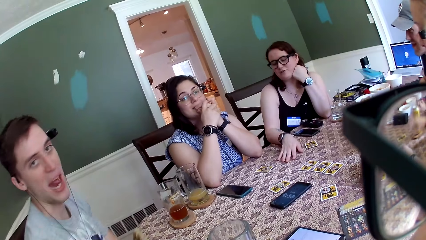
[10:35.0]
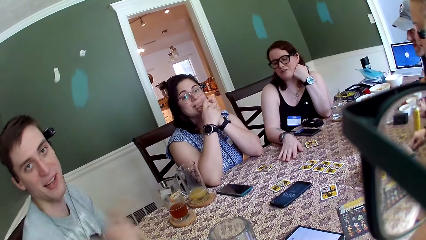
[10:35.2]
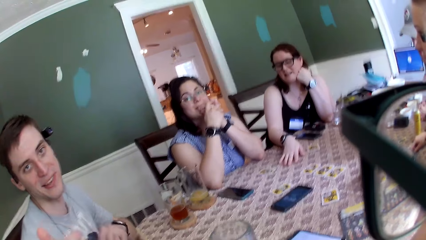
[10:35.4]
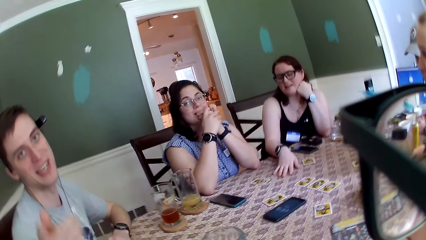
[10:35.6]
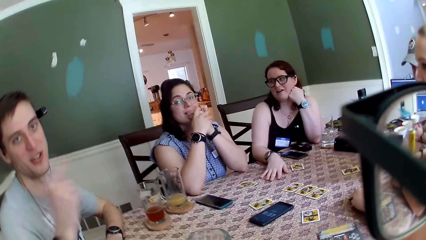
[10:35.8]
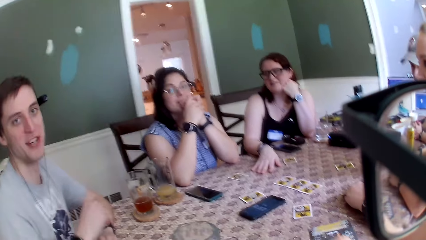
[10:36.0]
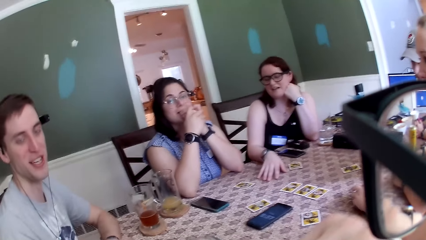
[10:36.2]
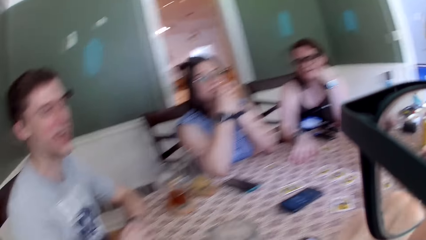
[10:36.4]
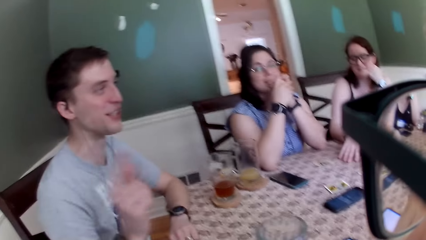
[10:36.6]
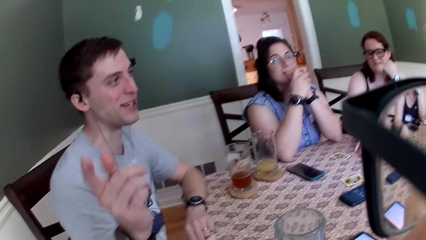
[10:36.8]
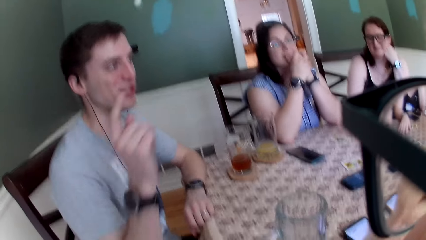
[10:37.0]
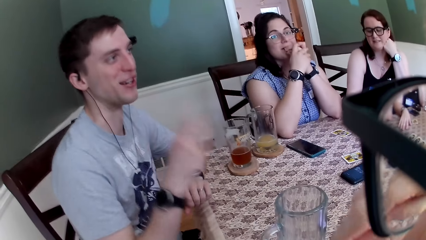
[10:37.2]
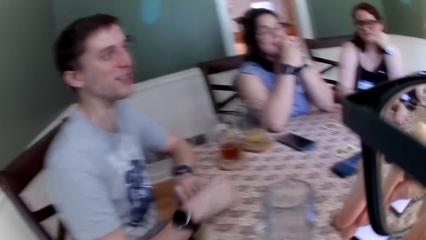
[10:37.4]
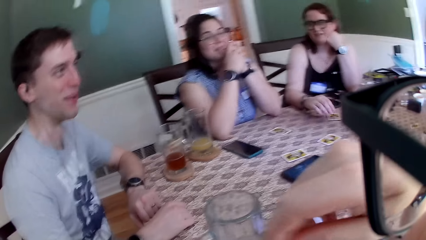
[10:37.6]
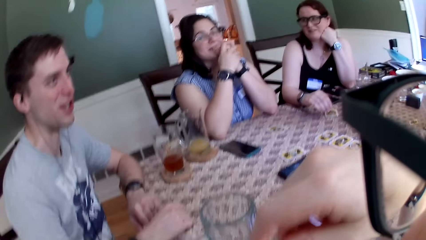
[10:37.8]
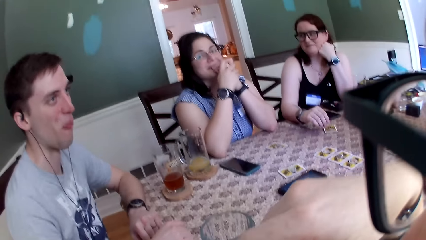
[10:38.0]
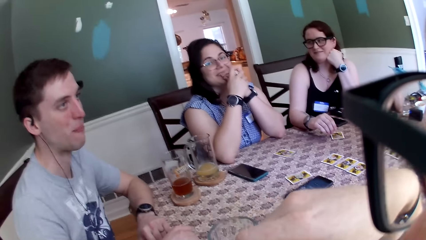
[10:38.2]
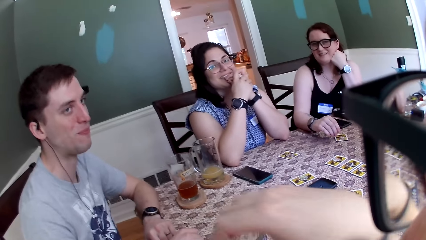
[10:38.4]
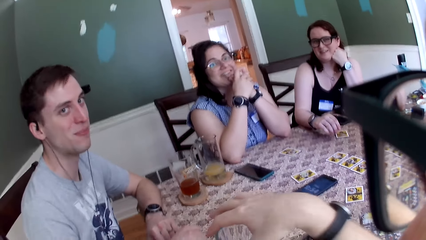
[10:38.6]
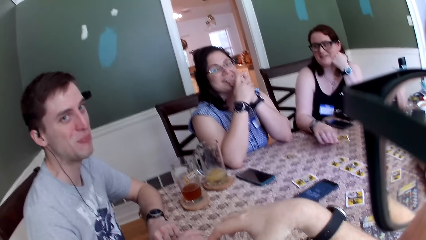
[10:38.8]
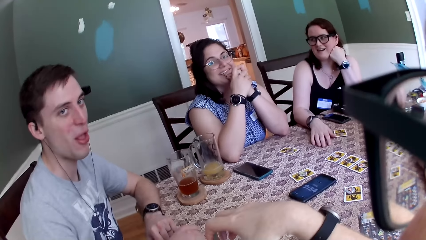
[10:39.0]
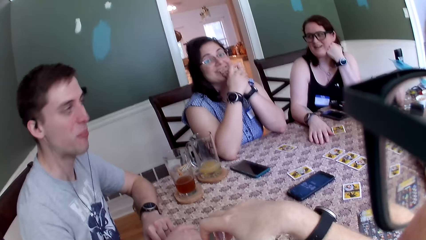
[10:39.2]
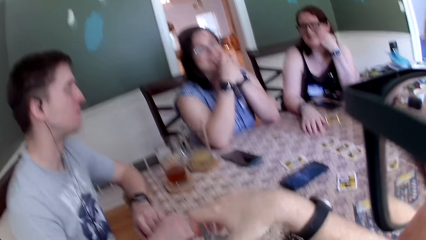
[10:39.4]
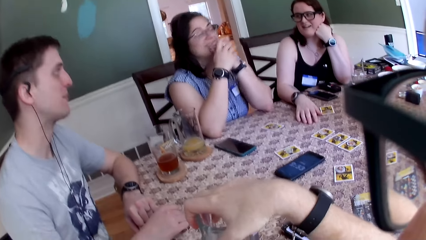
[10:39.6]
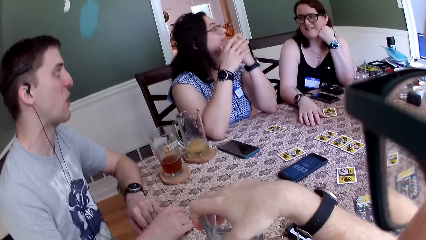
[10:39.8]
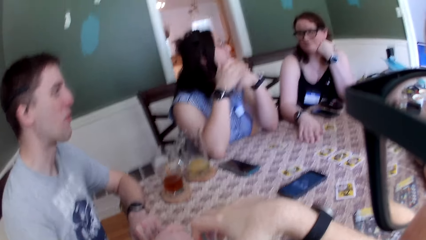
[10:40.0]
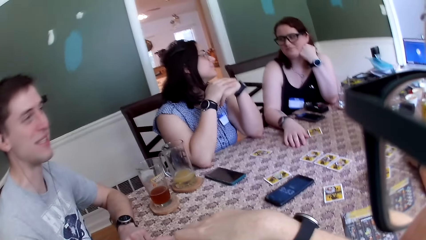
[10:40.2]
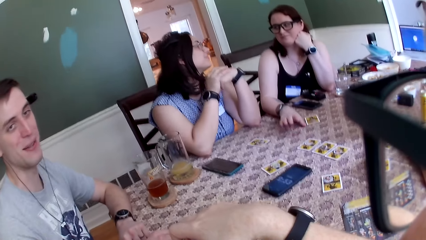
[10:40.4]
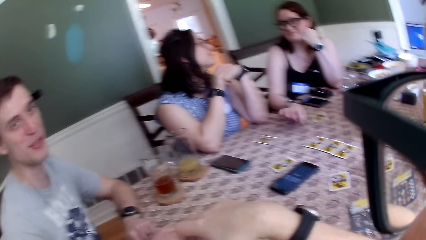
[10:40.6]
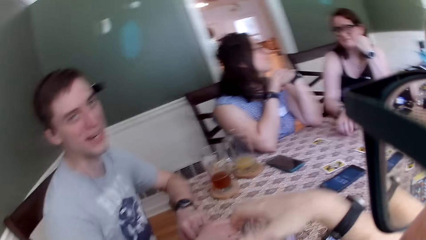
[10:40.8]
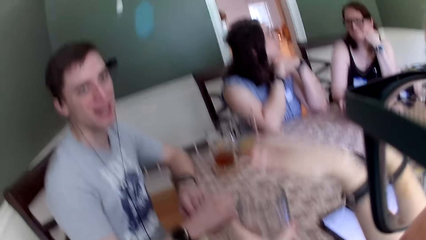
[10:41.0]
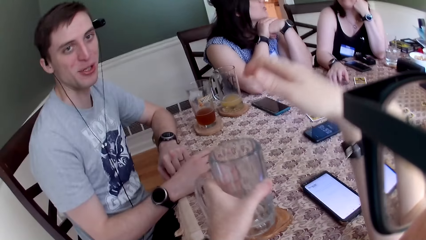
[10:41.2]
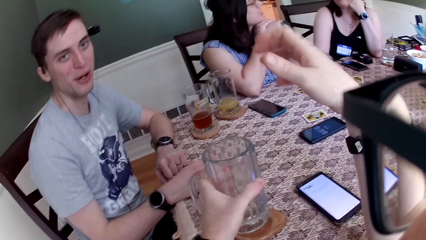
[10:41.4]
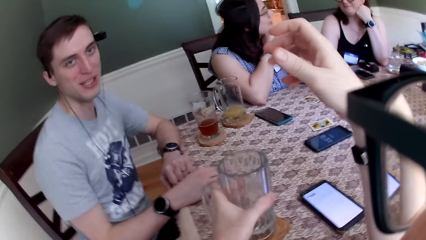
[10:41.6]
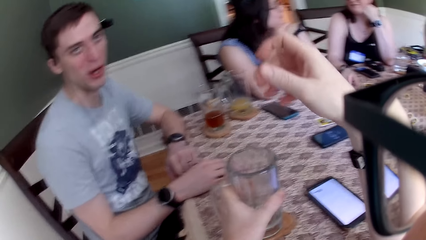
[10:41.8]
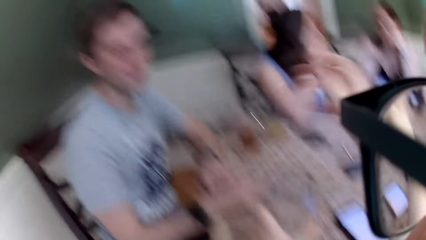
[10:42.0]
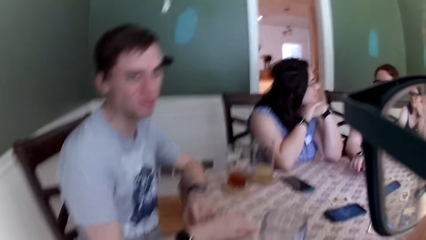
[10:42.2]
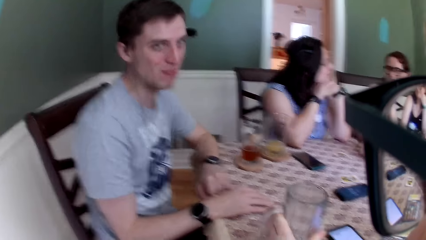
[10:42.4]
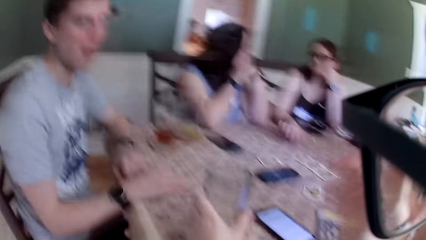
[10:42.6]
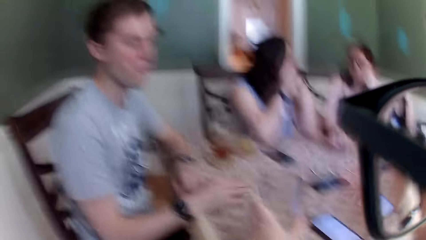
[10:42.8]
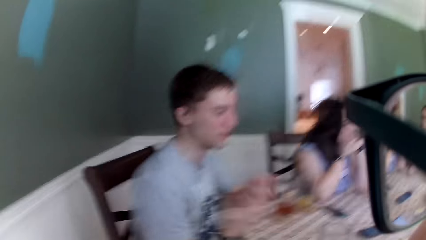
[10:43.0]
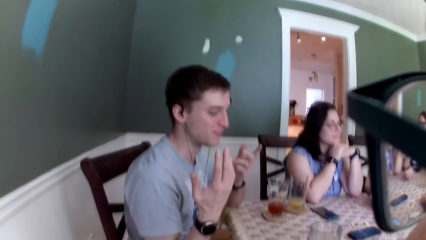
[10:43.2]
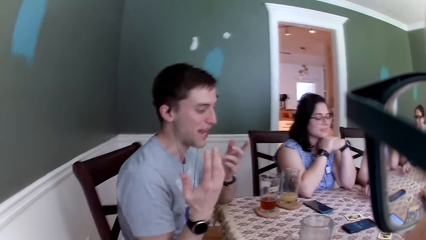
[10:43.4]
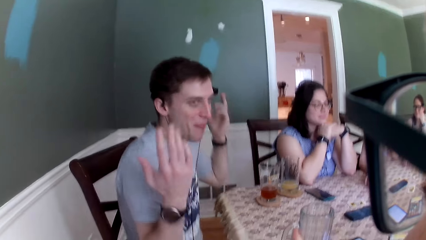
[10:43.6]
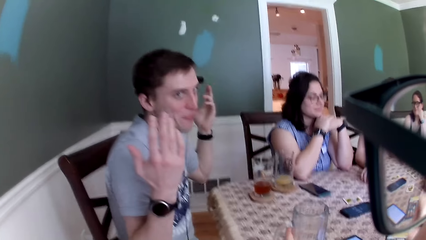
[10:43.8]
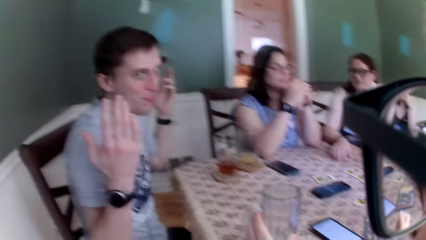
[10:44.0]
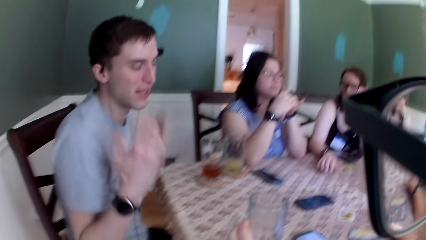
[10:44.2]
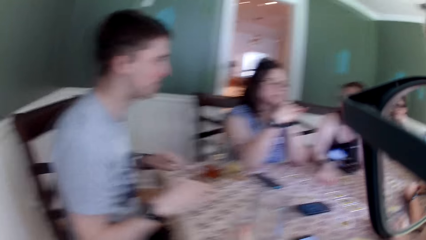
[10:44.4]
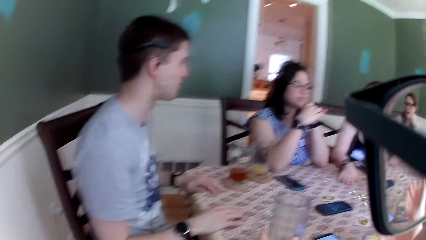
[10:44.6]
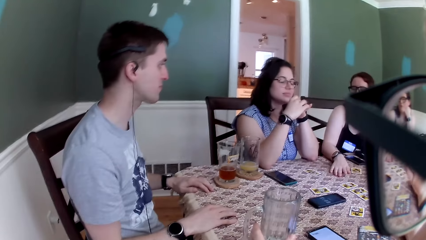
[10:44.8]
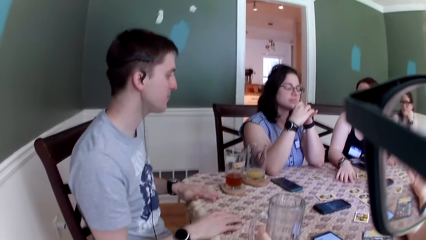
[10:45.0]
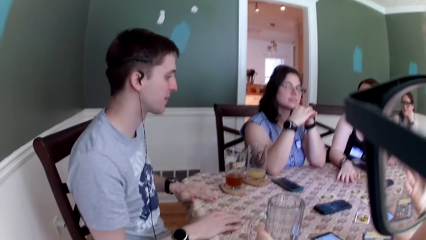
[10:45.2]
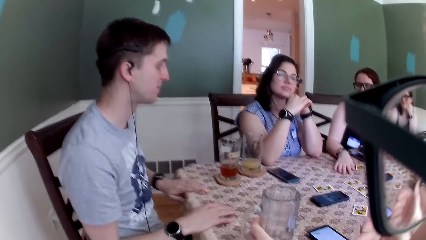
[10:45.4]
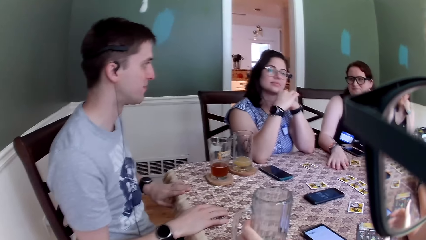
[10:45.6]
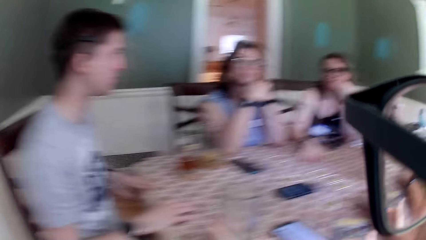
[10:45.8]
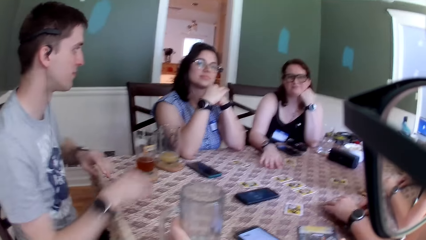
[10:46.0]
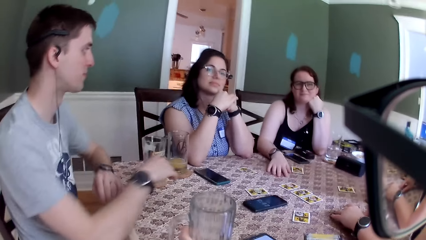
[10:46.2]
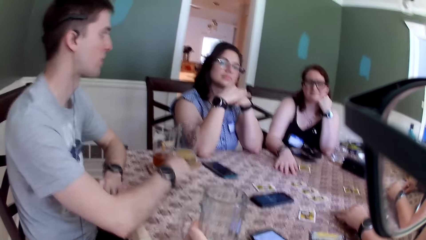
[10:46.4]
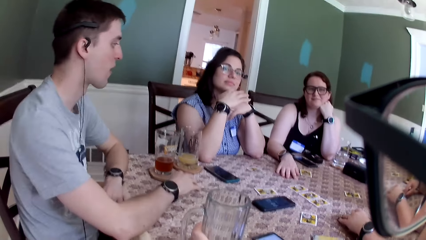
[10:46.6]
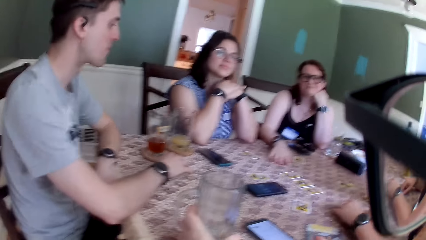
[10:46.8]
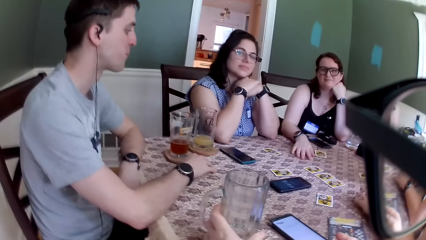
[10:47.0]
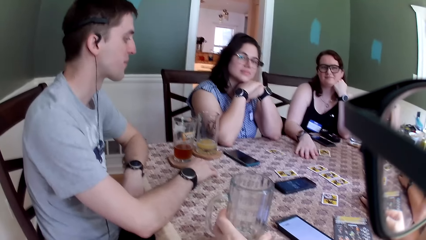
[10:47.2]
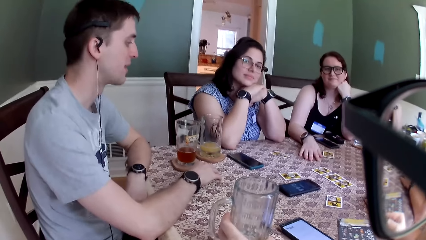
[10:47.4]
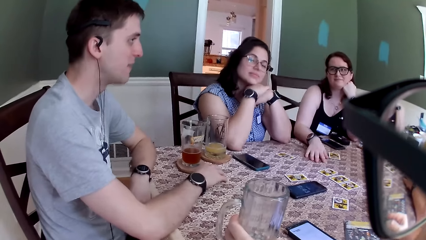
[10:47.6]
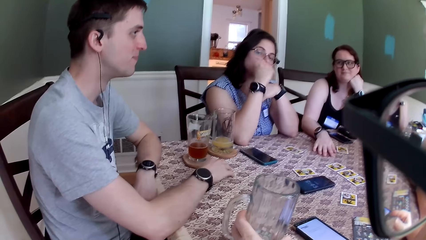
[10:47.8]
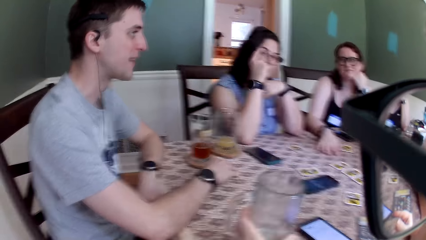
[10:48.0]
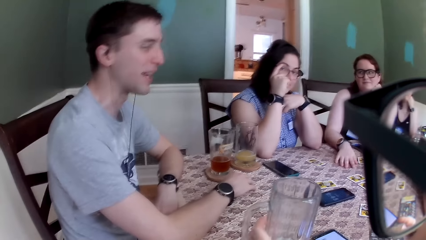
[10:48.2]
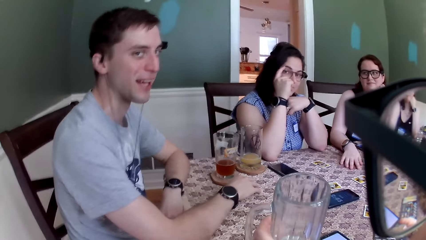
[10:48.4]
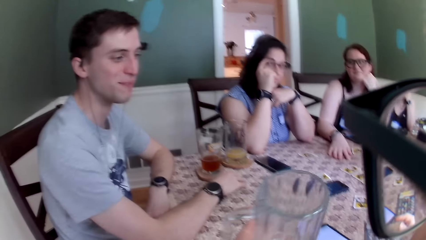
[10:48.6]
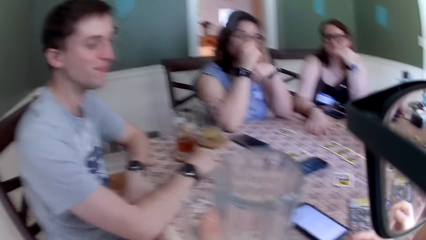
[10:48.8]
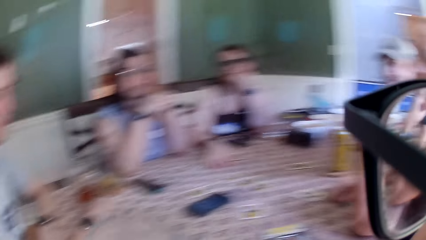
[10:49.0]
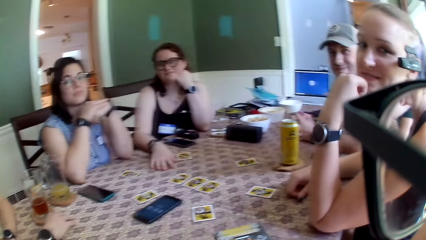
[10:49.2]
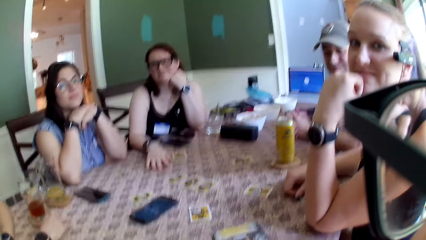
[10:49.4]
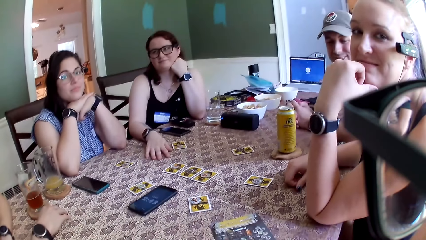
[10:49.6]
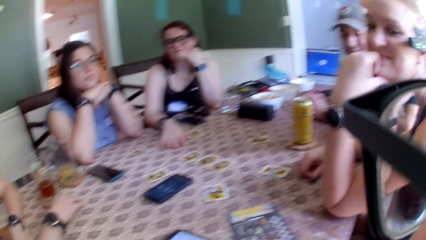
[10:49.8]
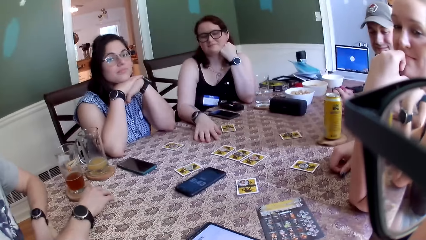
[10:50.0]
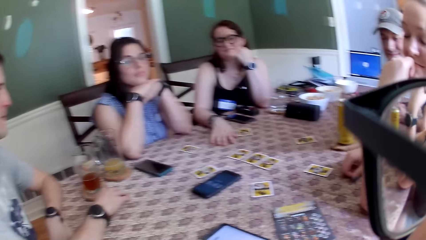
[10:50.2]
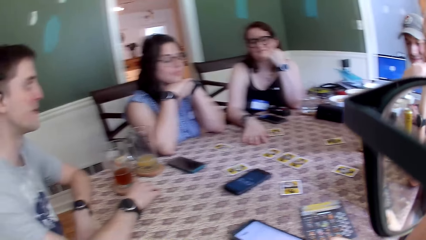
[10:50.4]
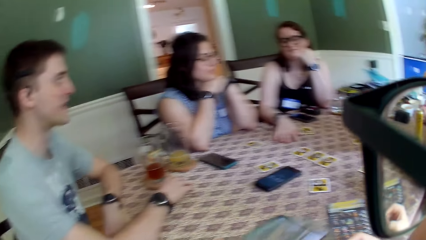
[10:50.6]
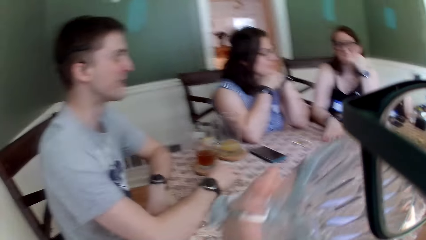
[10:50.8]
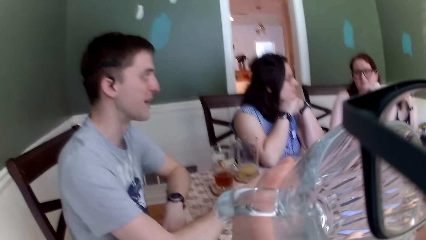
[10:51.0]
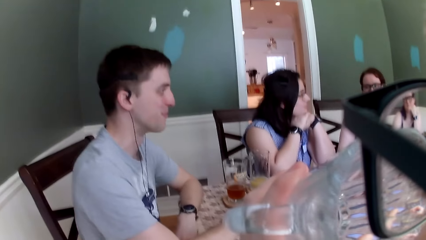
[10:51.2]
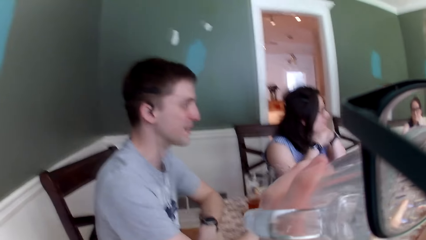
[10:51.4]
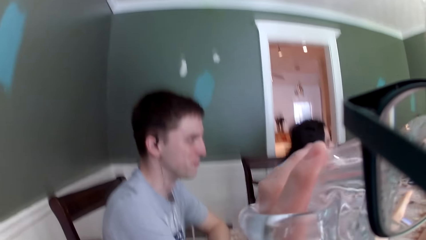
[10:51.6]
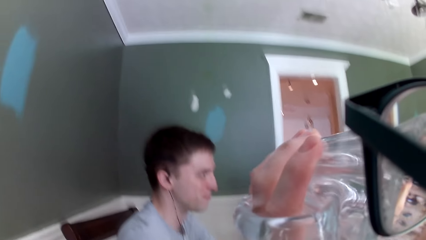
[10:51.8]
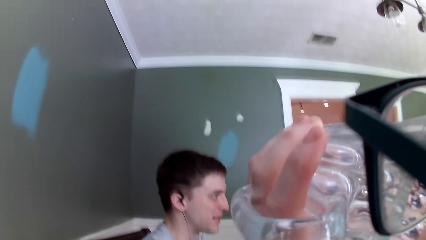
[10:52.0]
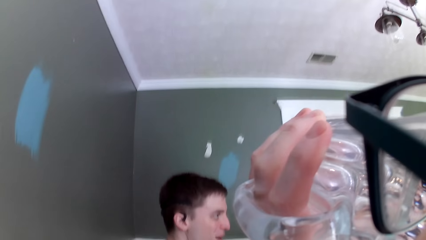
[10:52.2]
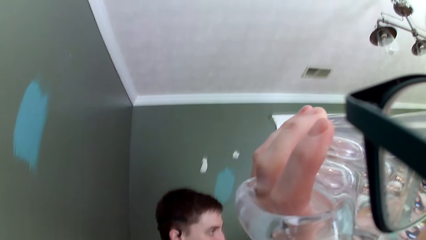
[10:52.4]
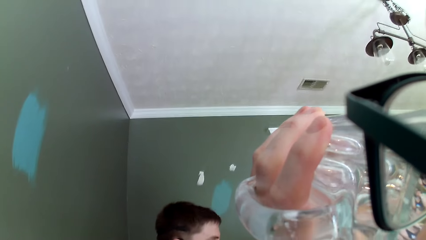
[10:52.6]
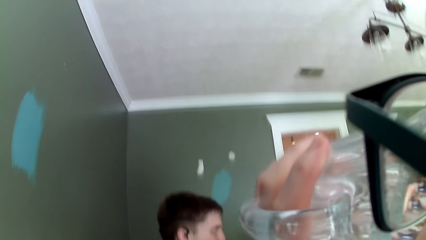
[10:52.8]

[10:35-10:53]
A woman puts her right hand on the table. A man gesticulates with his right hand and converses with the camera wearer. The camera wearer raises his right hand towards his face. The man lowers his right hand on the table. The camera wearer lowers his right hand on the cup on the table. He picks up the glass. He holds the cup with his left hand and raises his right hand from the cup. He gesticulates with his right hand. The man gesticulates with both hands, lowers his hands on the table, and adjusts his hands on the table. The camera wearer lowers his right hand on the table. He raises the cup in his left hand, and hits the cup in his left hand on the table. The man converses with the camera wearer and other people. The camera wearer raises the cup in his left hand towards his mouth. Another woman adjusts her glasses with her right hand. The camera wearer drinks from the cup.
